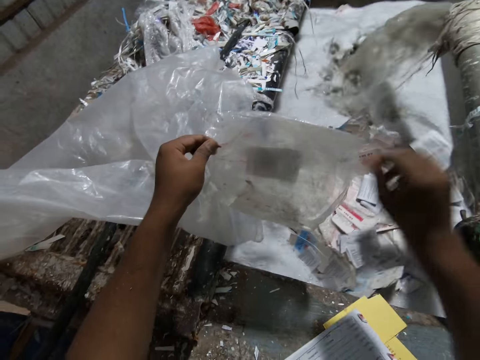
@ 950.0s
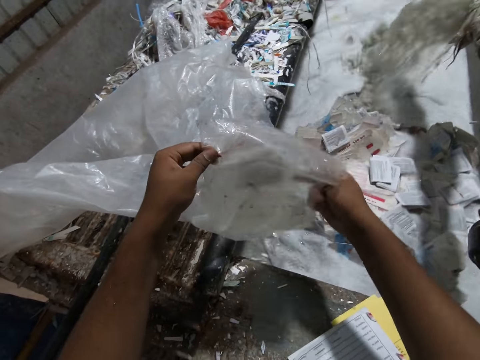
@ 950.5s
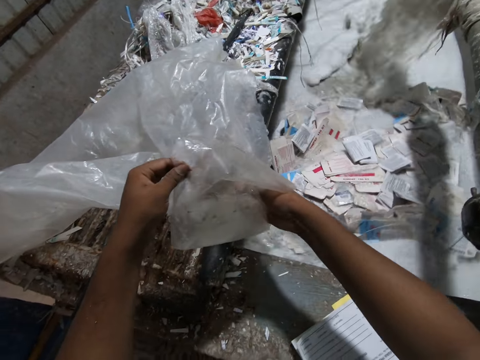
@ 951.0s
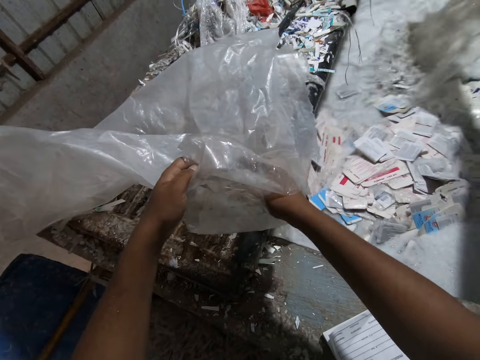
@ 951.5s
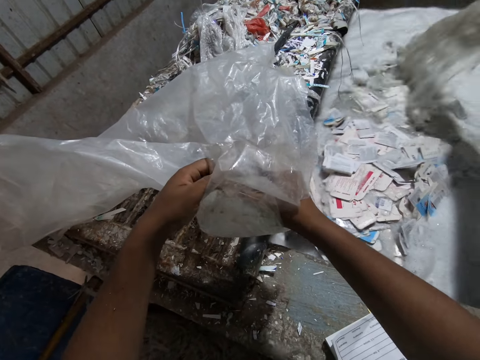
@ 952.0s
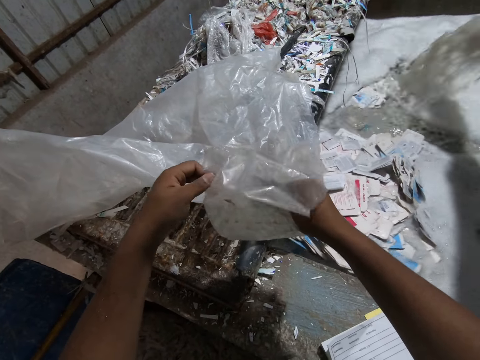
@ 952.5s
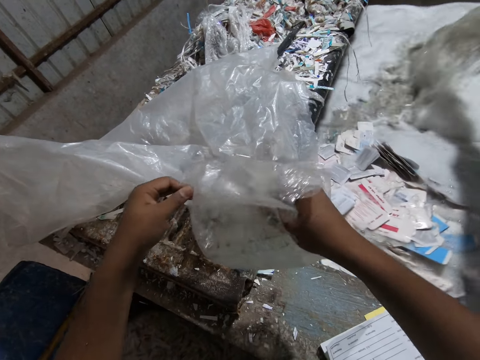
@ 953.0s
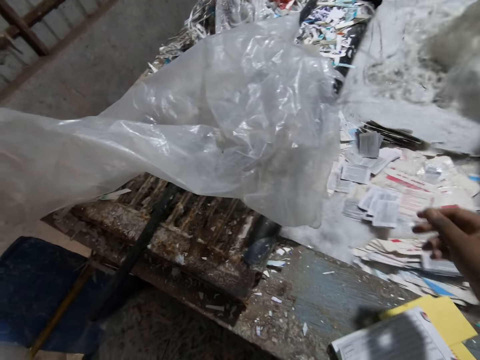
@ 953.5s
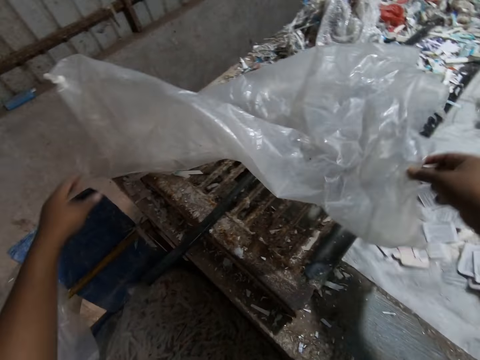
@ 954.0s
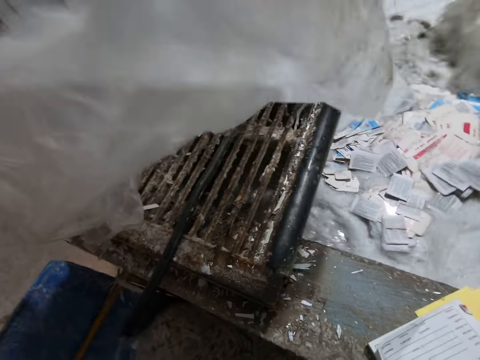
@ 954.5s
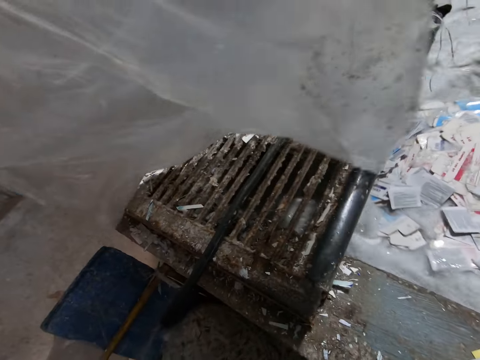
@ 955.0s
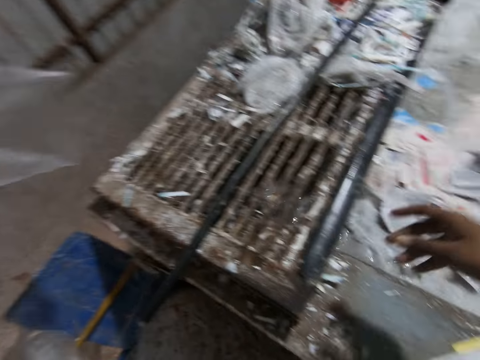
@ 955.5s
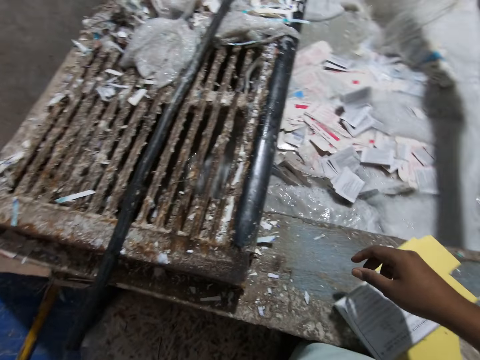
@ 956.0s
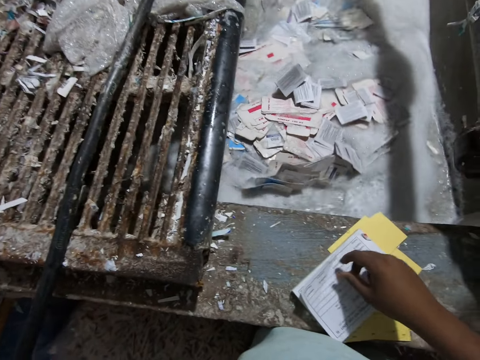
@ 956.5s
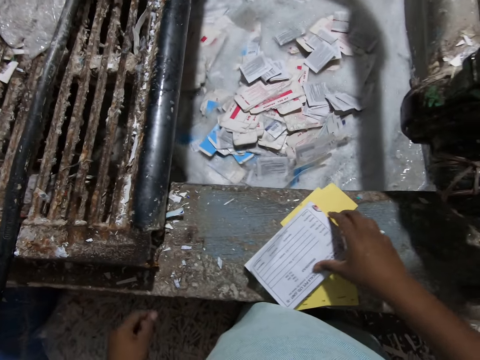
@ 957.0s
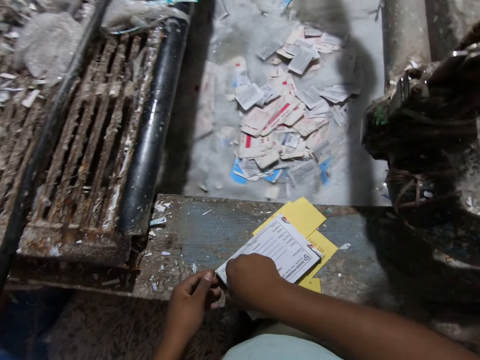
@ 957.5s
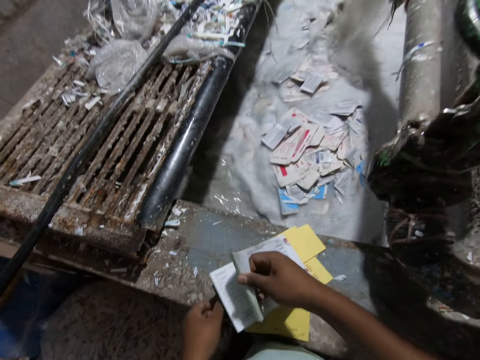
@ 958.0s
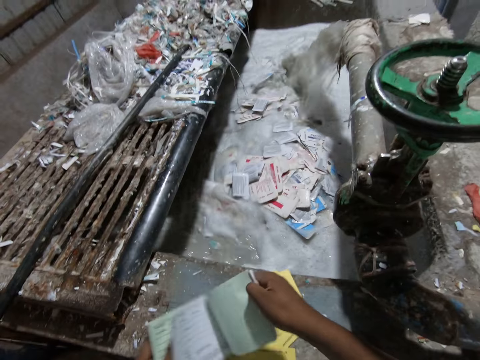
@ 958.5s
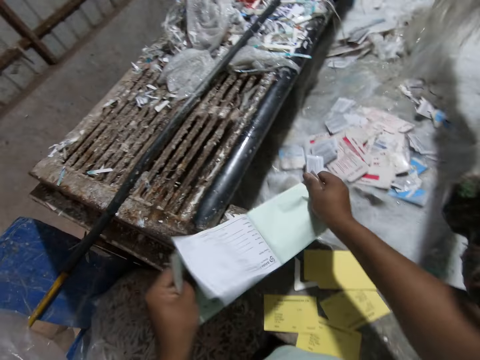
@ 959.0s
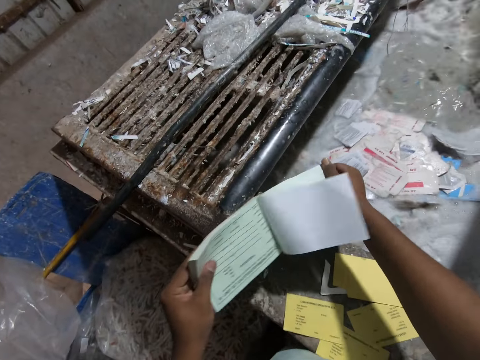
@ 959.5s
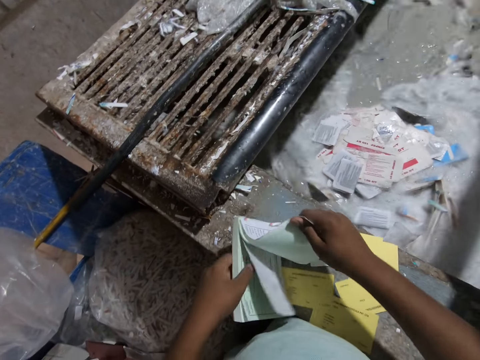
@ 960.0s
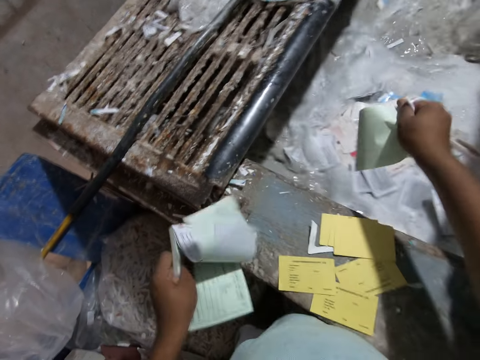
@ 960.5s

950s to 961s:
The camera wearer drops the papers in the egg crates making machine with his right hand. He picks a paper from the cellophane bag in his left hand with his right hand. He throws the paper bag away. He picks the cellophane bag from the egg crates making machine with his hands. He opens the sheets of the booklet on the egg crates making machine with his right hand. He picks the booklet from the egg crates making machine with his hands. He tears off sheets of paper from the booklet in his left hand with his right hand.

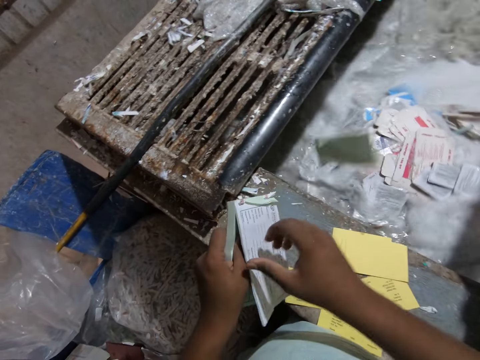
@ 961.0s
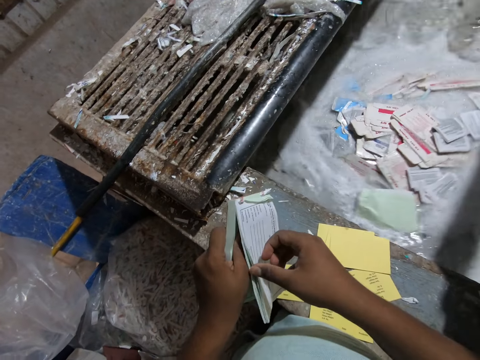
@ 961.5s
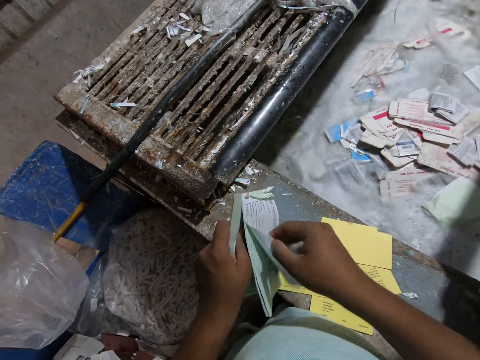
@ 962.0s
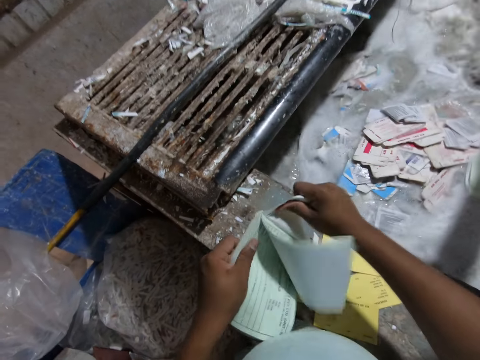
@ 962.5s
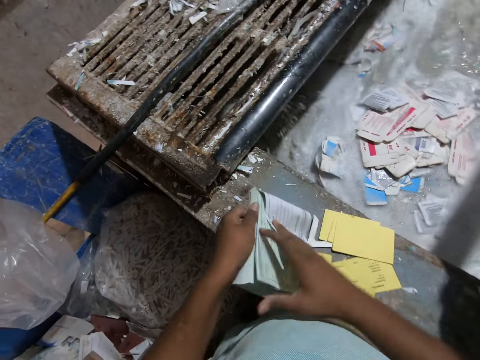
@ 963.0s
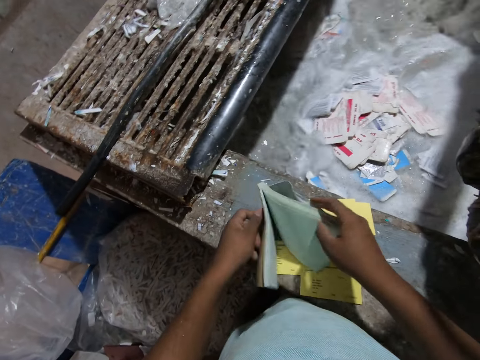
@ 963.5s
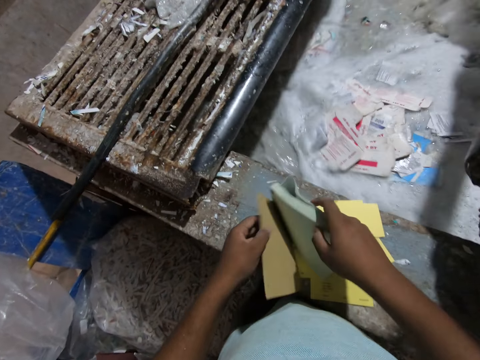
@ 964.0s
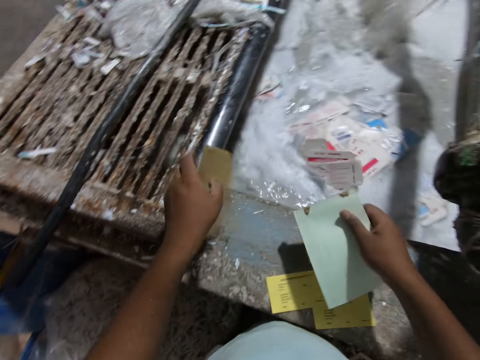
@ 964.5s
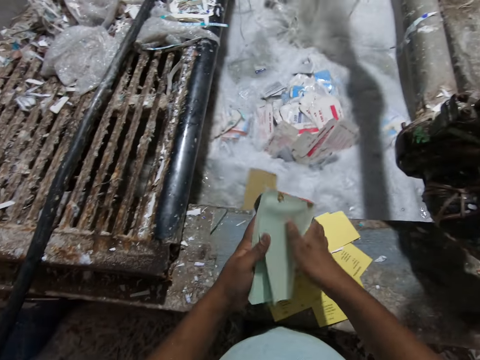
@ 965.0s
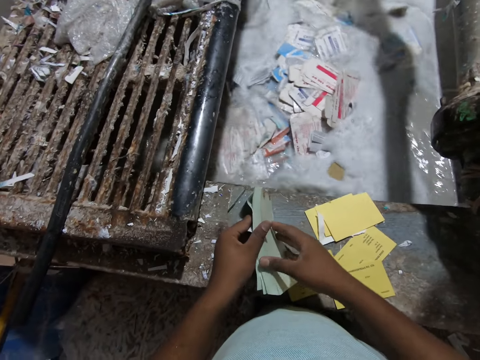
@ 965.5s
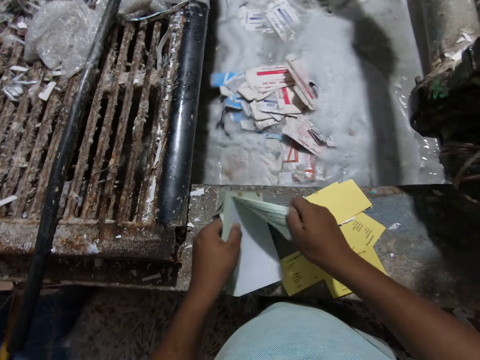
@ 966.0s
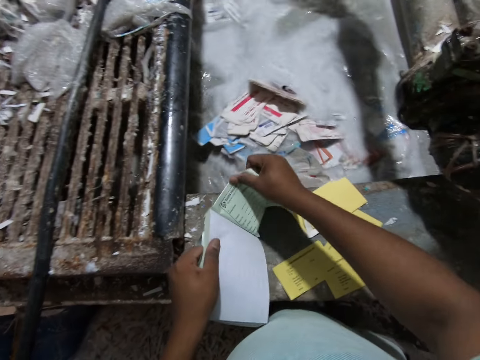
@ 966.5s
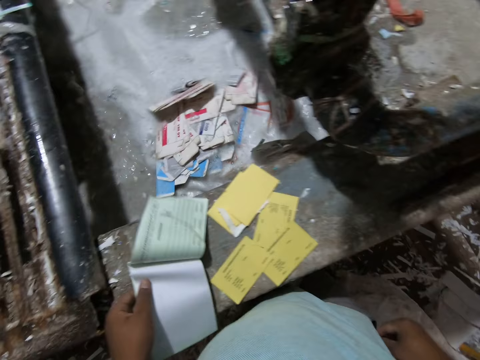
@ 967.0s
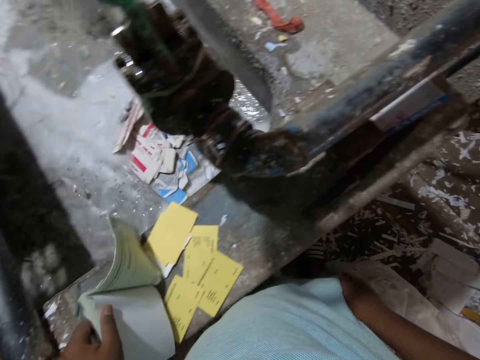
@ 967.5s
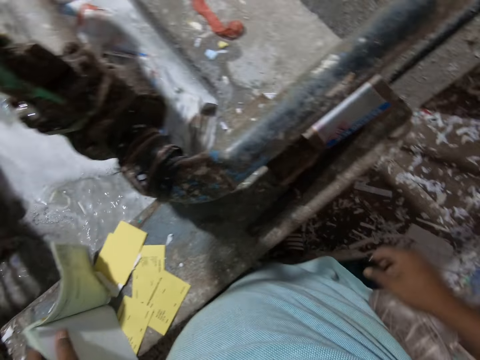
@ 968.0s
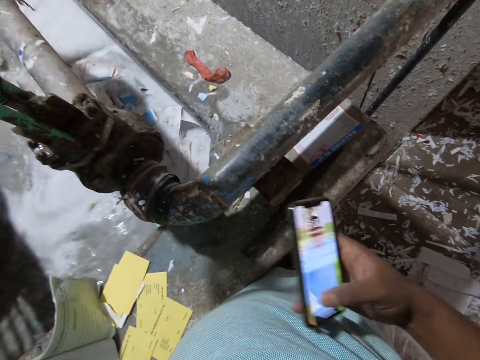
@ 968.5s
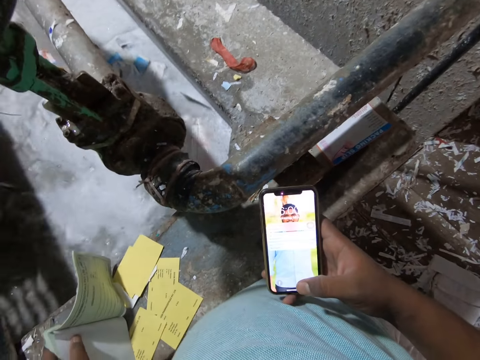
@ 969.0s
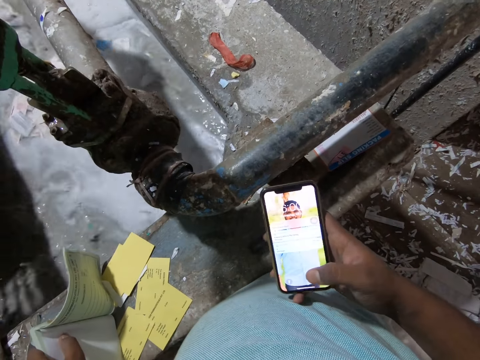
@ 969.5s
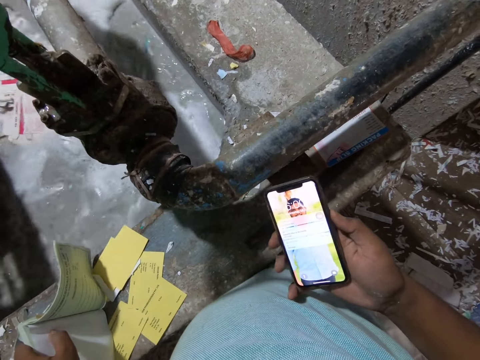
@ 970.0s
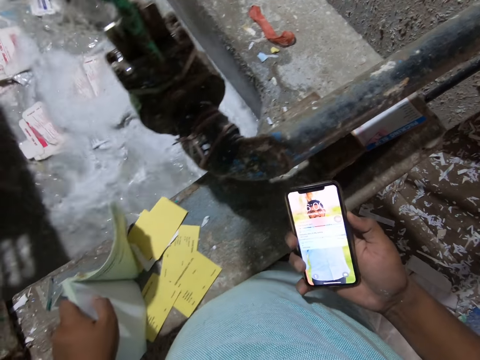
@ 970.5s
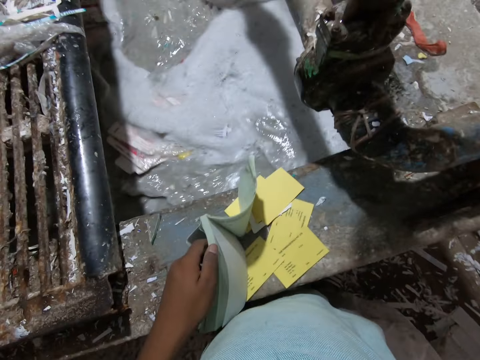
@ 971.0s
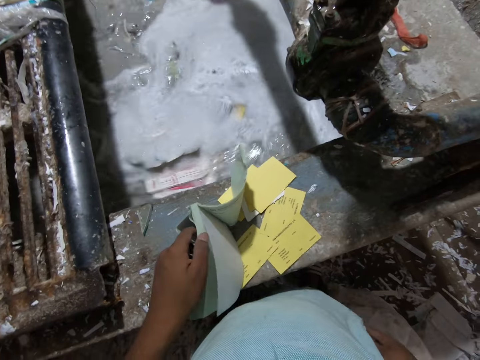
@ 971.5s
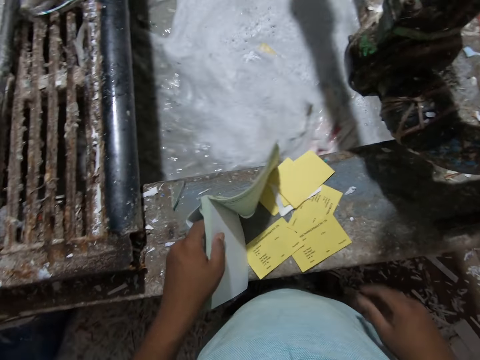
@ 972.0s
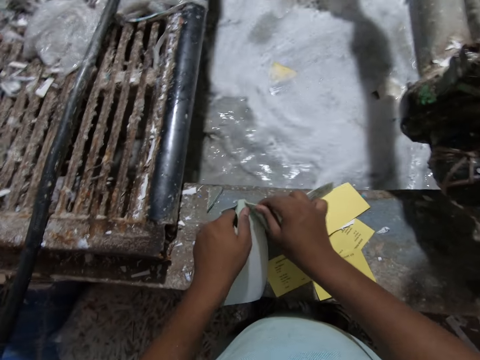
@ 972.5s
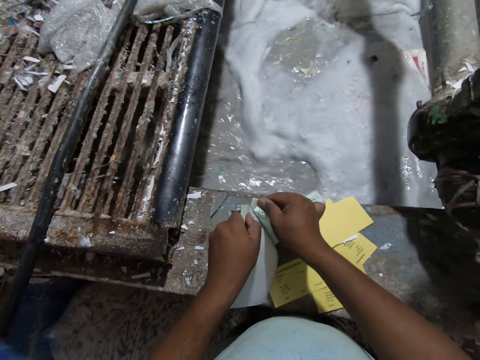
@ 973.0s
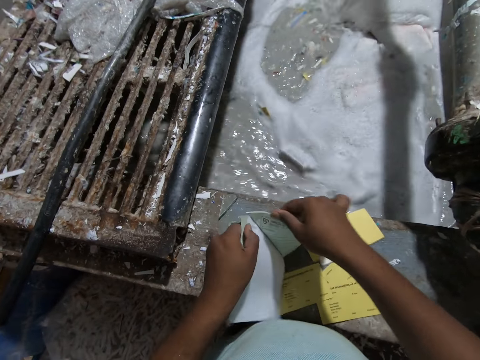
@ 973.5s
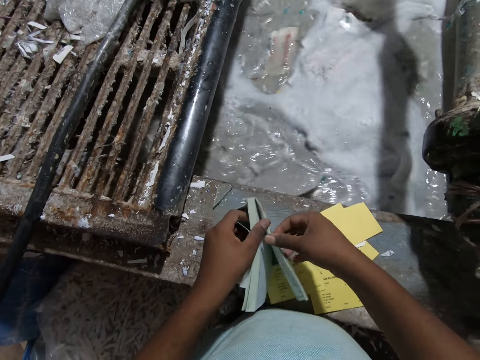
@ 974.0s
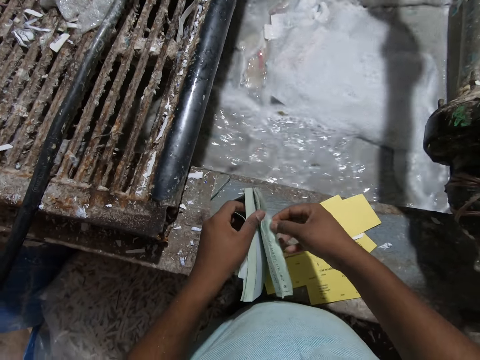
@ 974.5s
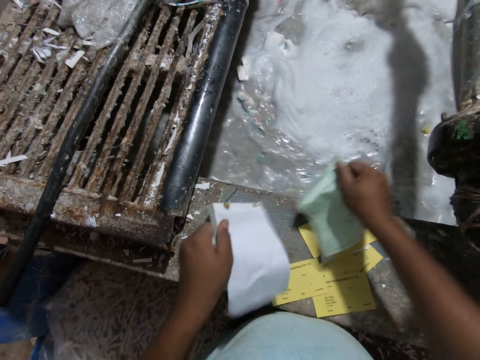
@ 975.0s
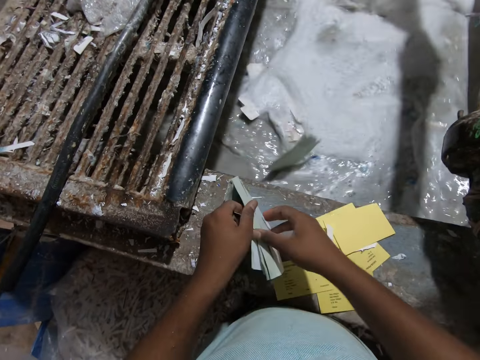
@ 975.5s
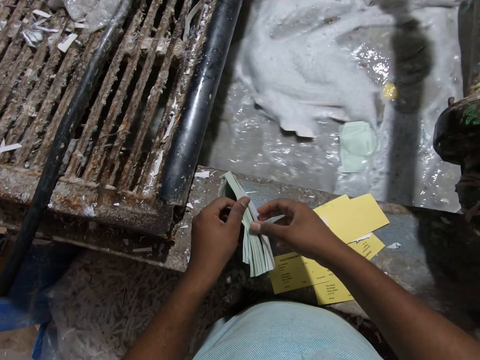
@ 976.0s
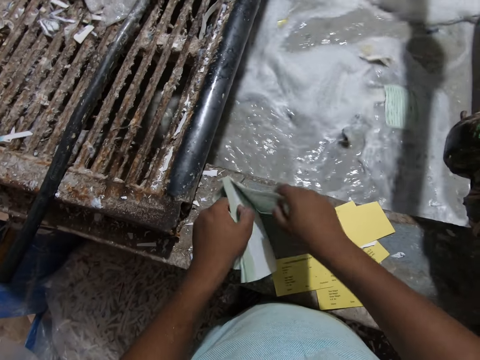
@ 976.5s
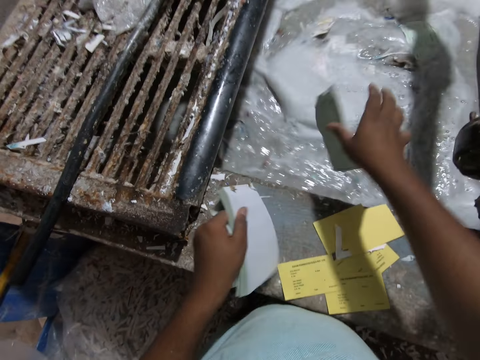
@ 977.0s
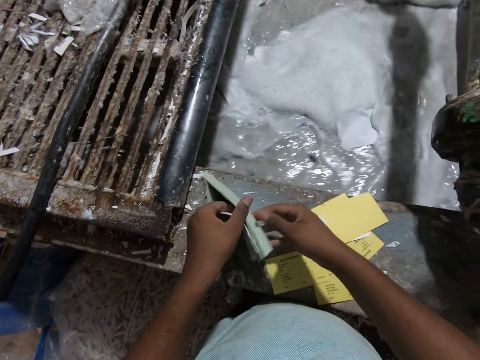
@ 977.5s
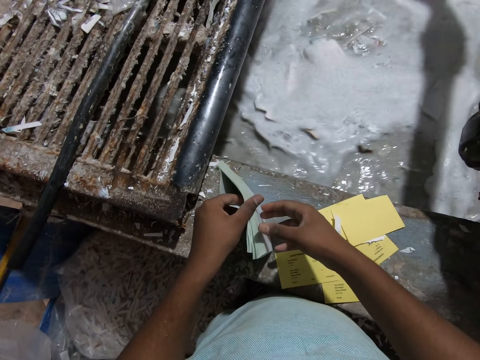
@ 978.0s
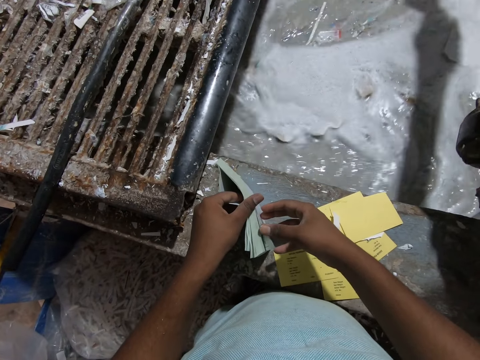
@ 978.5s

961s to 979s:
The camera wearer drops the sheets of paper in the egg crates making machine with his right hand. He pulls sheets of paper from the booklet in his left hand with his right hand. He flips through the sheets of the booklet with his right hand. He tears off a piece of paper from the booklet in his right hand with his left hand. He drops the piece of paper in the egg crates making machine with his left hand. He passes the booklet from his right hand to his left hand. He pulls sheets of paper from the booklet in his left hand with his right hand. He pulls out a phone from his pocket with his right hand. He puts his hand in the pocket. He operates the phone in his right hand. He puts the phone in his pocket with his right hand. He pulls sheets of paper from the booklet in his left hand with his right hand. He tears off sheets of paper from the booklet in his left hand with his right hand. He drops the sheets of paper in the egg crates making machine with his right hand. He tears off sheets of paper from the booklet in his left hand with his right hand. He drops the sheets of paper in the egg crates making machine with his right hand.
